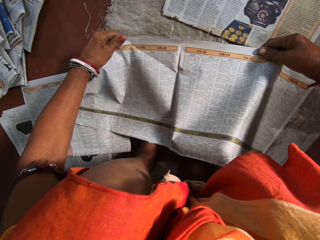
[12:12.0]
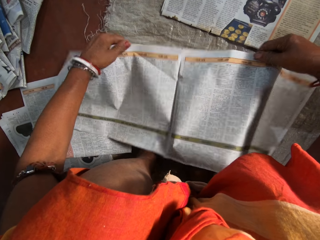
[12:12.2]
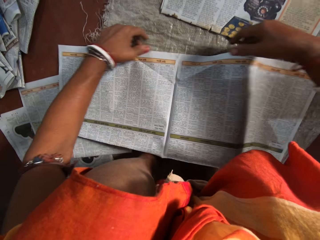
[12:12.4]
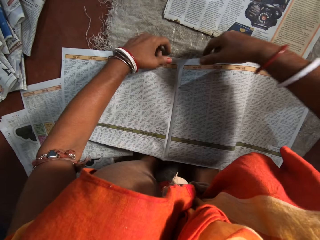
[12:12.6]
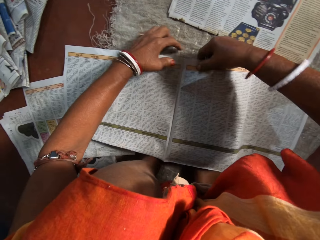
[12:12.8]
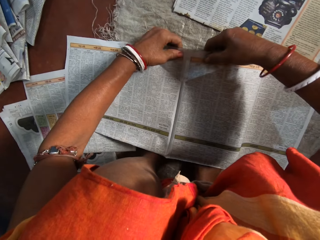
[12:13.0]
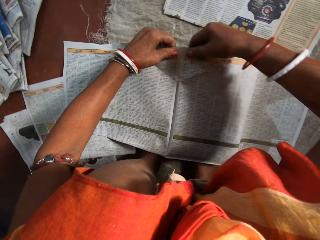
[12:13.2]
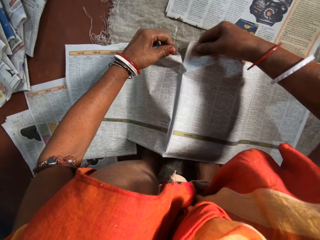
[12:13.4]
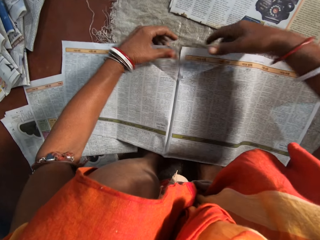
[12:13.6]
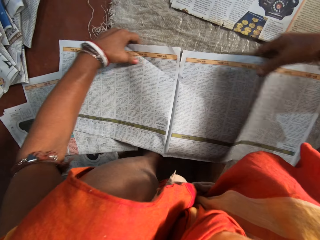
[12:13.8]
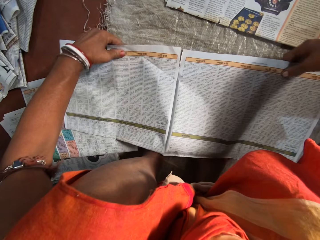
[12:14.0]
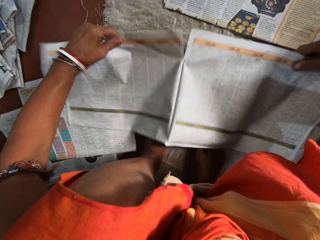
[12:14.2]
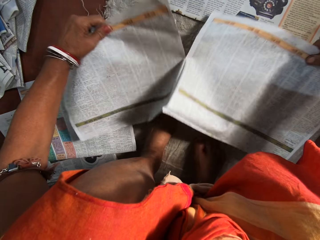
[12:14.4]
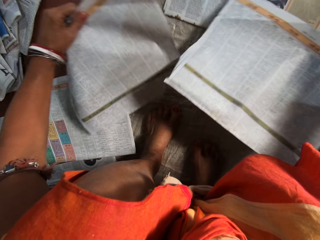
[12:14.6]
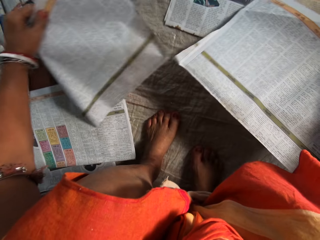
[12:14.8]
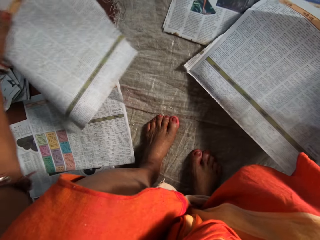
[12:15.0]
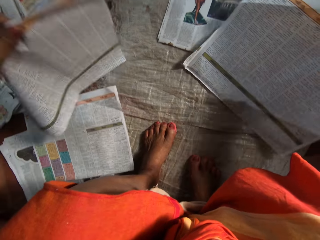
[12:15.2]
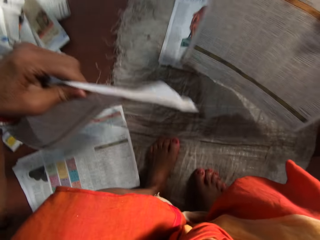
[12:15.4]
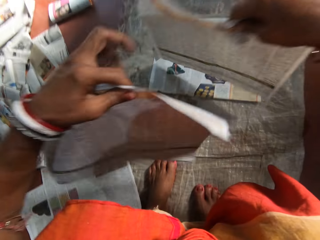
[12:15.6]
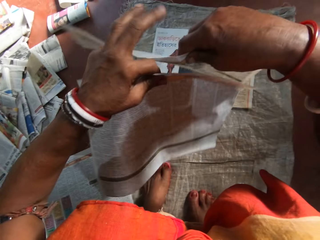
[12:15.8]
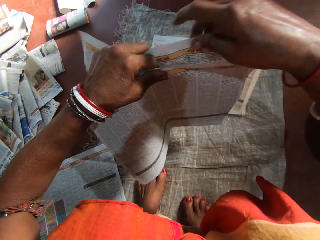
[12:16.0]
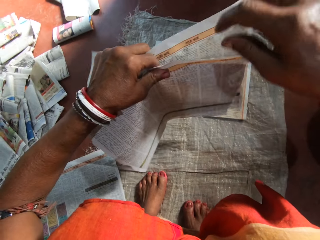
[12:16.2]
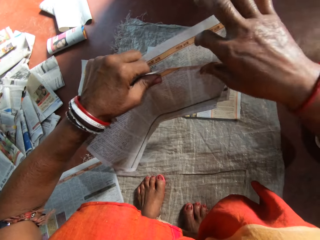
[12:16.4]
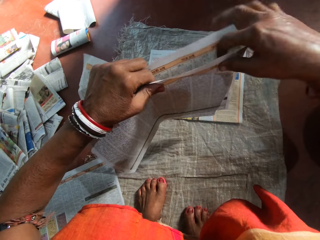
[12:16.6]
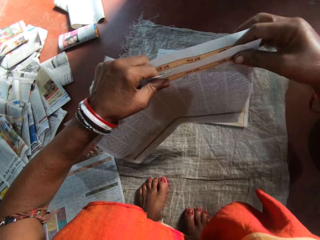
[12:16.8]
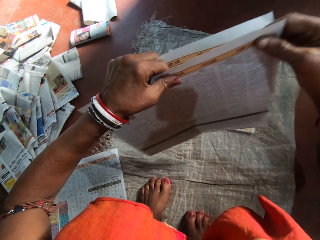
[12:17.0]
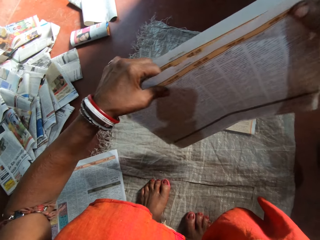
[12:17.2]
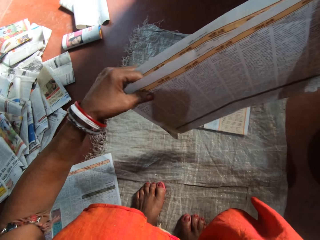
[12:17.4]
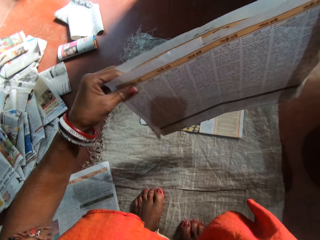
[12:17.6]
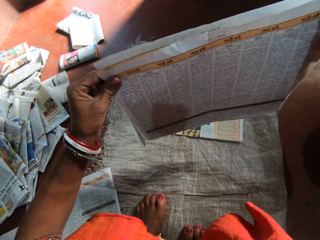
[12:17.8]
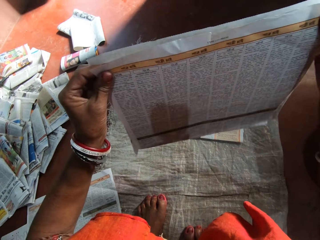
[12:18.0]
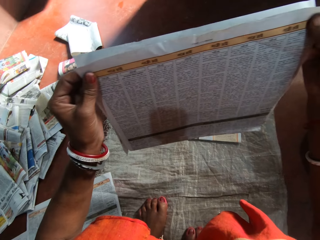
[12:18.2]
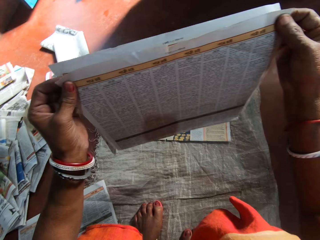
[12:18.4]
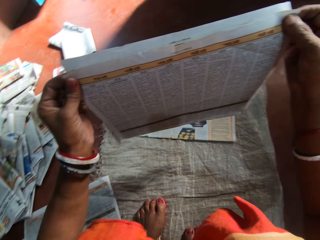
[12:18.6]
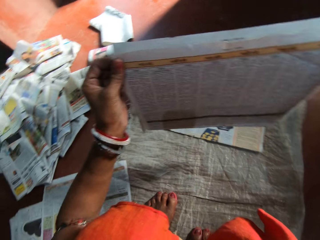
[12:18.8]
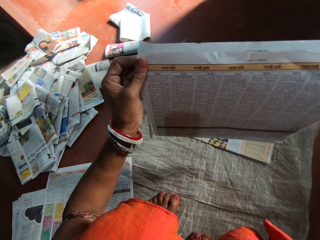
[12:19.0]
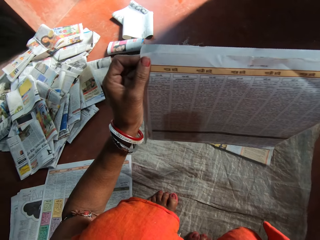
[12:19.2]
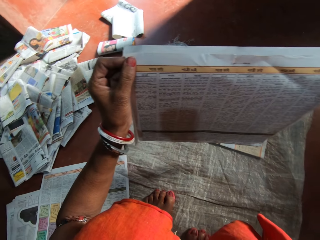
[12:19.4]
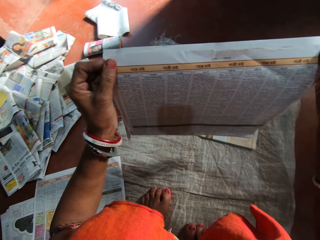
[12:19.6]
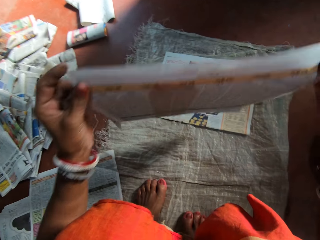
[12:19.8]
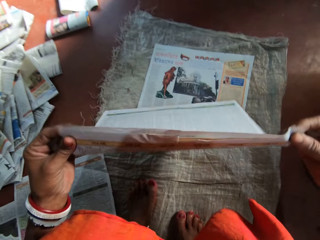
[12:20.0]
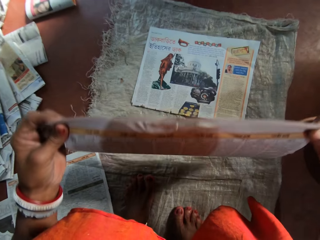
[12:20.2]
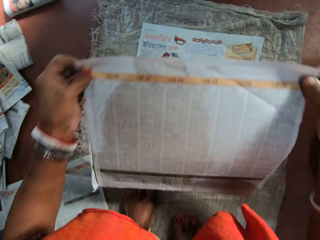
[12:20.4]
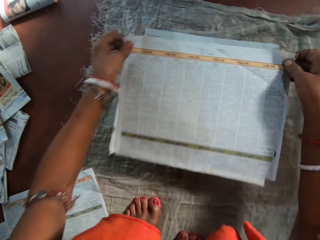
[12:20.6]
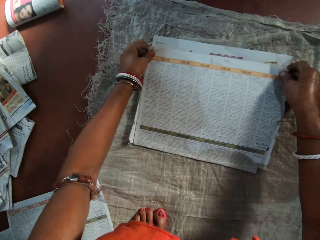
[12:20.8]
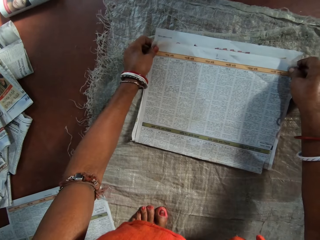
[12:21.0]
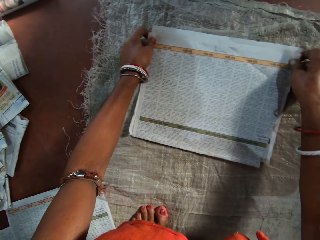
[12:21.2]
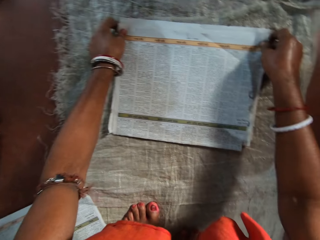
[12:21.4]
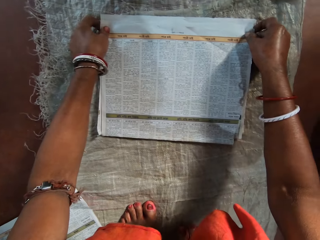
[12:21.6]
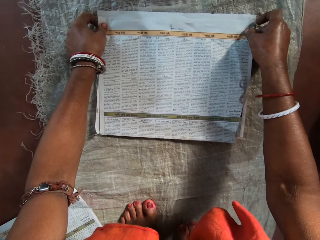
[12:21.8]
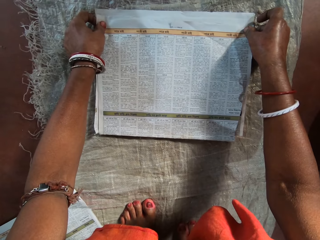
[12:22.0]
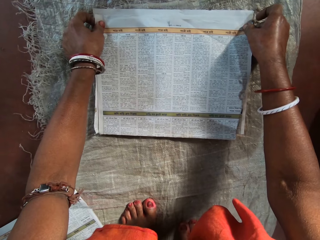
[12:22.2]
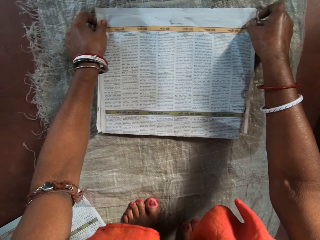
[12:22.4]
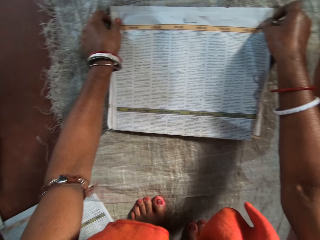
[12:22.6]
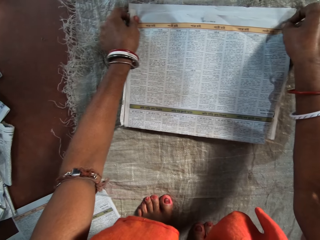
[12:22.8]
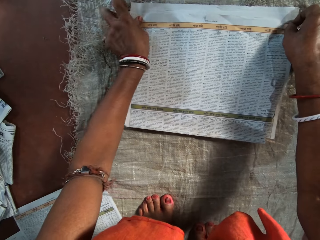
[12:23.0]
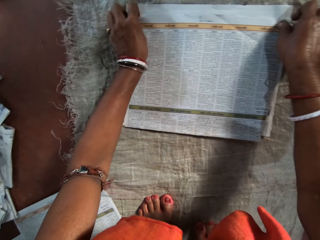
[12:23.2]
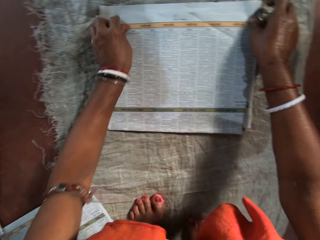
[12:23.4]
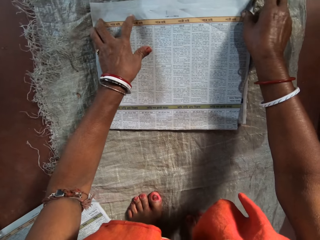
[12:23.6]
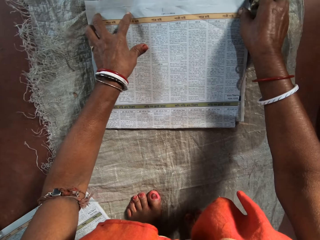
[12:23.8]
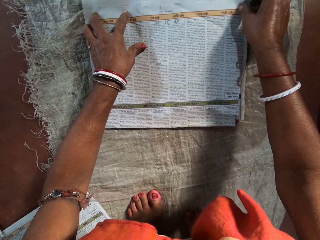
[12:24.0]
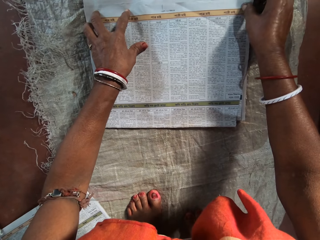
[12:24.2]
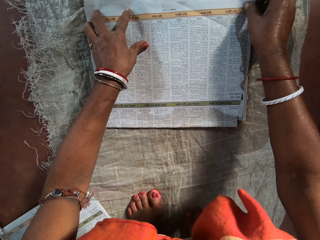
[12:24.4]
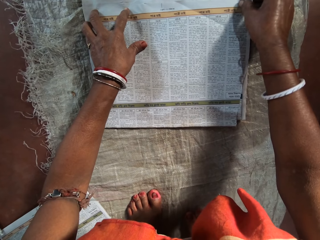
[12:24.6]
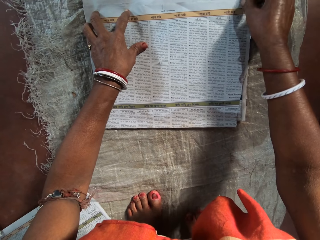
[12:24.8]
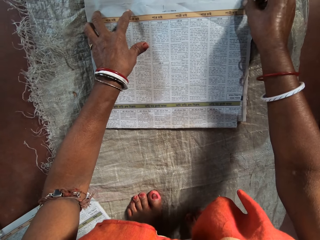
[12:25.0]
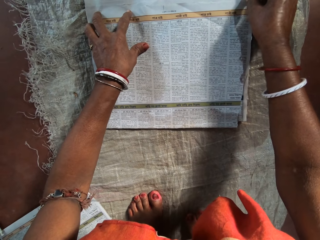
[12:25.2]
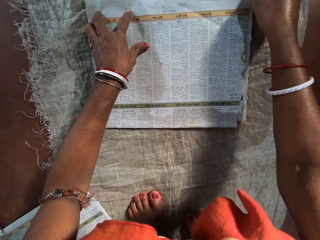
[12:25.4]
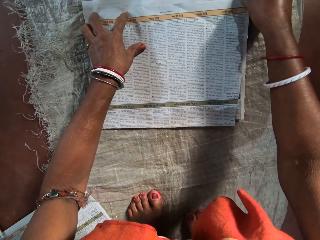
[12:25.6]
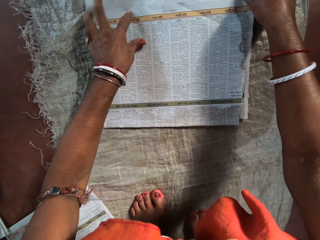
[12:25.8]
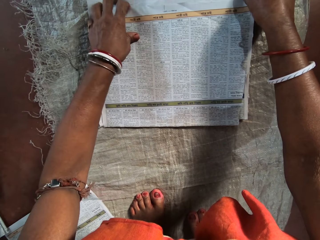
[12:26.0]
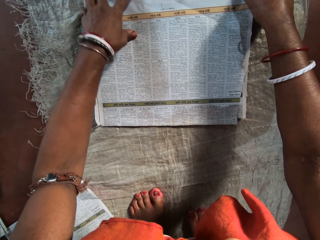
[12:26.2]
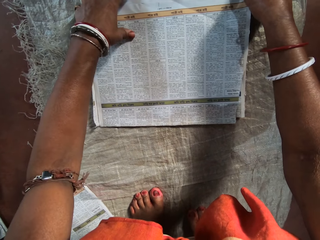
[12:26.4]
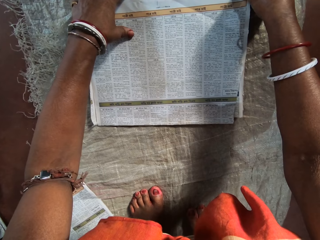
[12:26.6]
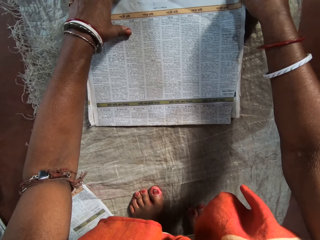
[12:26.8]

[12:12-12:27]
The camera wearer cuts a newspaper. They tear the newspaper. They place the newspapers together and hold the newspapers. They place the newspapers on the others on a sack. They adjust the newspapers on the others. They place a hand on a newspaper.

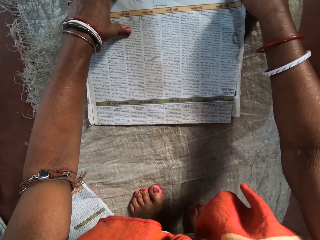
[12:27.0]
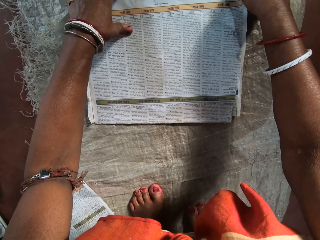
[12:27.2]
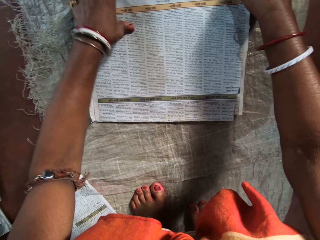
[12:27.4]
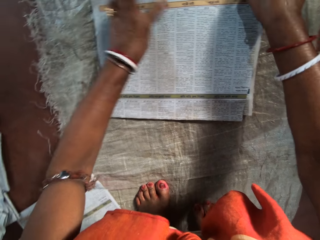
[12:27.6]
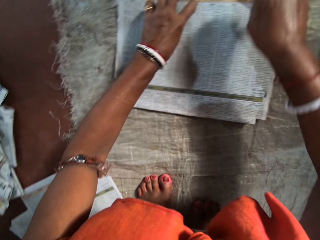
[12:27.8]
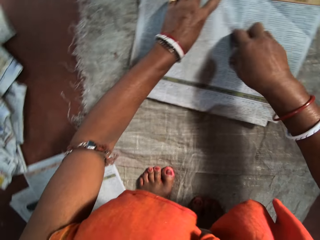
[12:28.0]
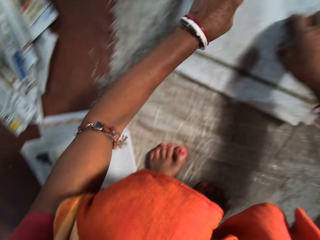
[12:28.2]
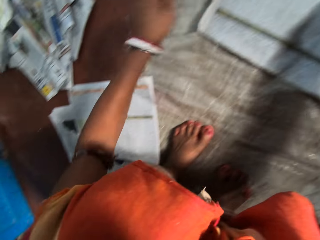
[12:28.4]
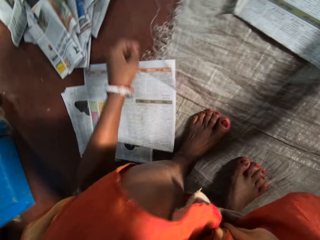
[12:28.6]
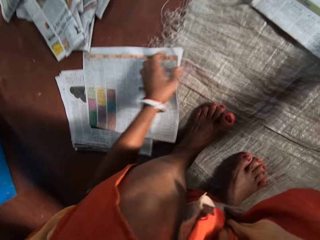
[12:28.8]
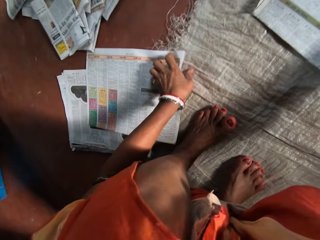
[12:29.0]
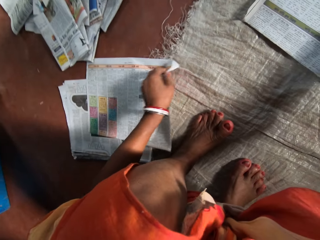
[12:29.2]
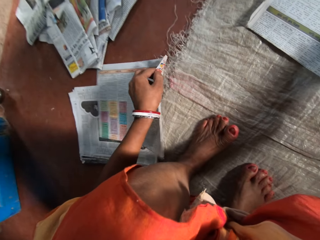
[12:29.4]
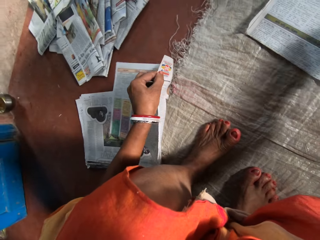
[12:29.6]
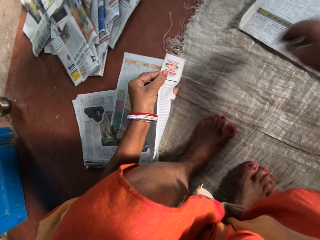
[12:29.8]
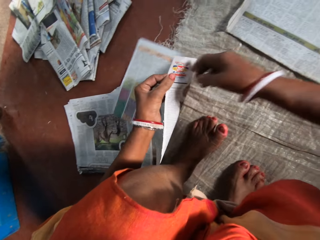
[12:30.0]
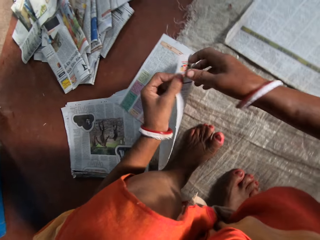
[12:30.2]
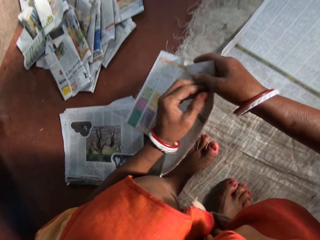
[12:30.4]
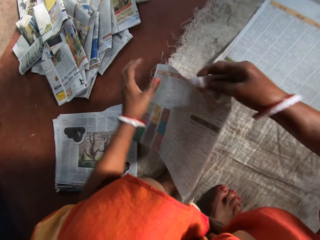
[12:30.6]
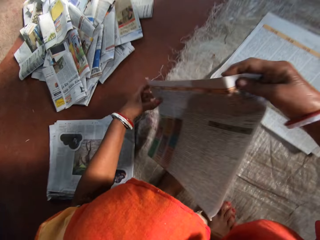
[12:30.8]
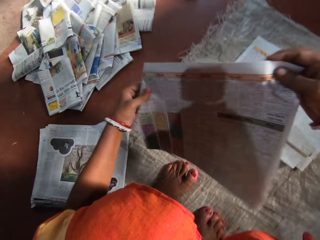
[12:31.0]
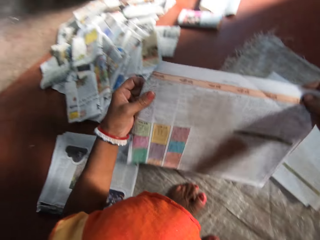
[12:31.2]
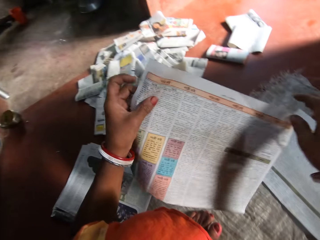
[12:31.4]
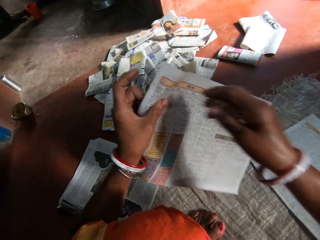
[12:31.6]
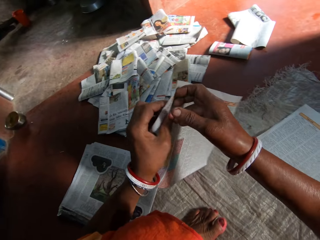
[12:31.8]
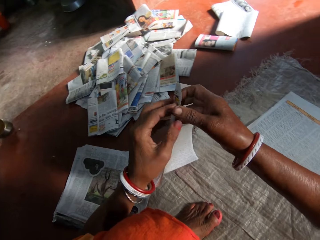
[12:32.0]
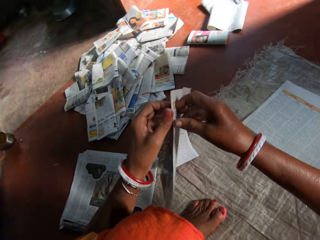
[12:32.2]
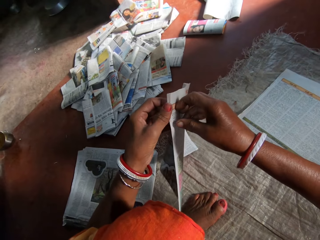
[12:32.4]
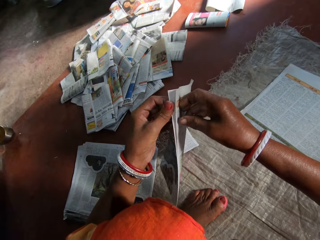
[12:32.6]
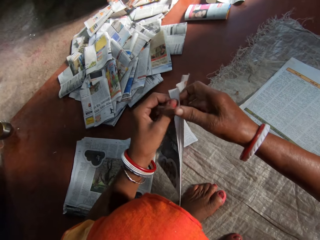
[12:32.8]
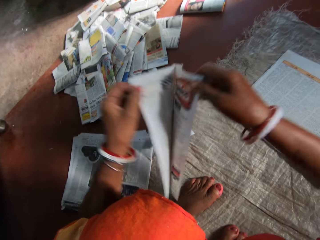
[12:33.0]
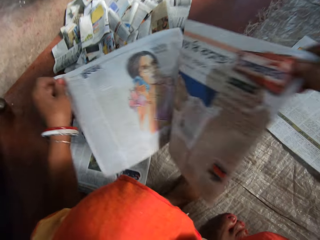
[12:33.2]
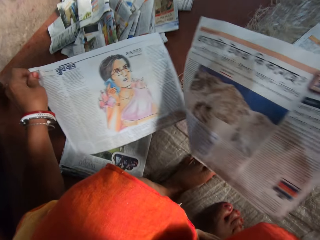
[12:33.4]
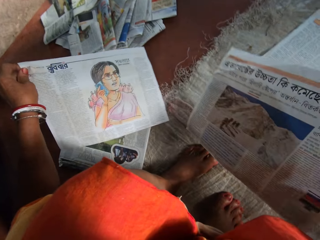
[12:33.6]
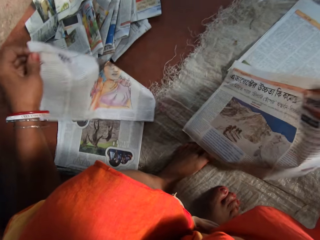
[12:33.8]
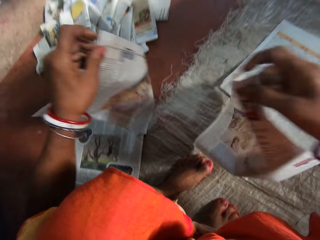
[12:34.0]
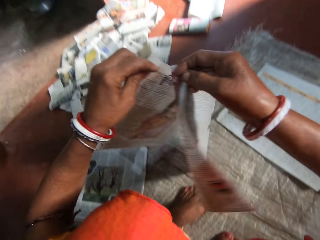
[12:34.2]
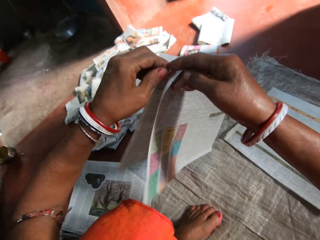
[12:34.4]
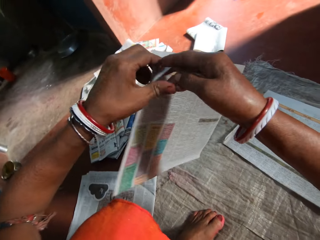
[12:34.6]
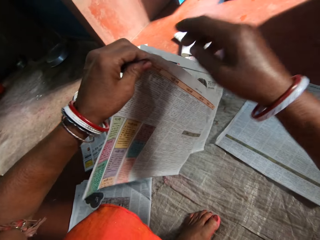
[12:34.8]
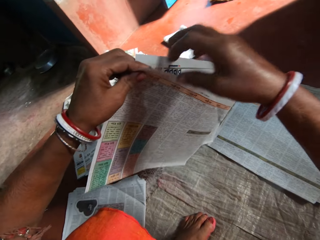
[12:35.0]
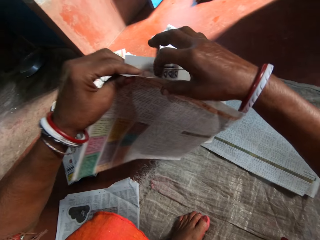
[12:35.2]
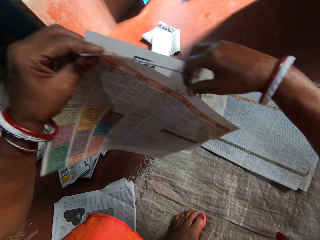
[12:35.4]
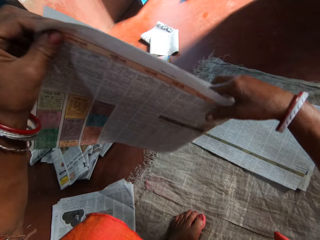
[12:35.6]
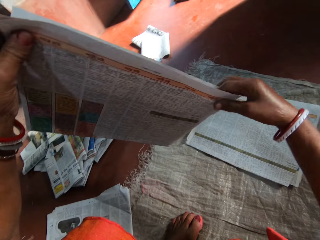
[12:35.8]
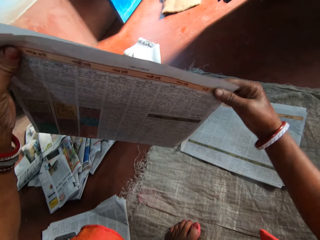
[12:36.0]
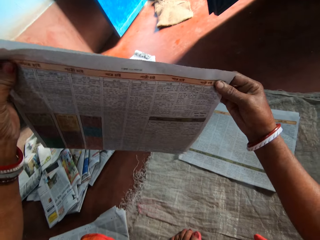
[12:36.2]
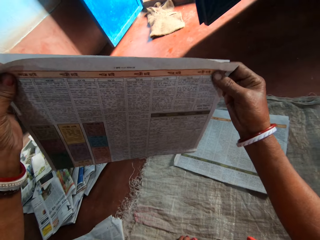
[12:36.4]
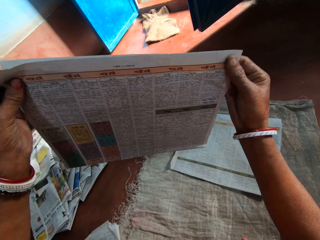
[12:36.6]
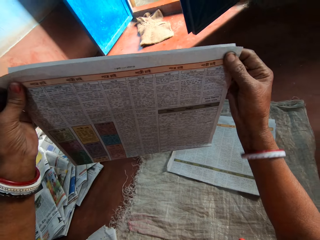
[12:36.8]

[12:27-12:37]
The camera wearer moves her hands on the newspaper. She picks a newspaper from the others. She holds the newspaper. She separates the newspapers. She stretches a newspaper. She holds the newspapers. She places the newspapers together.
